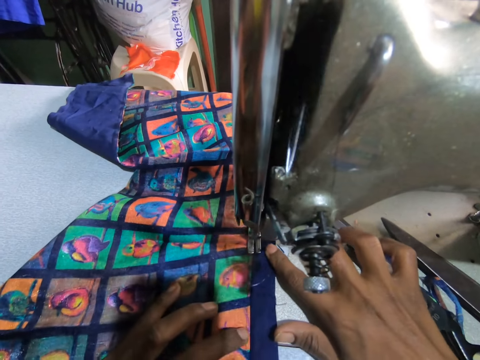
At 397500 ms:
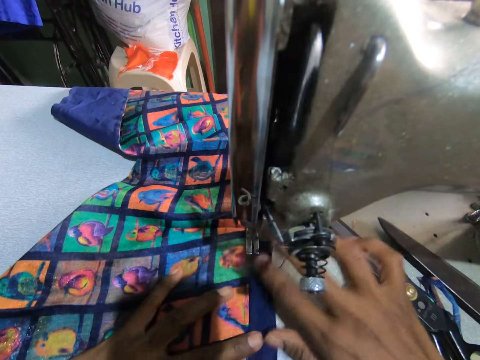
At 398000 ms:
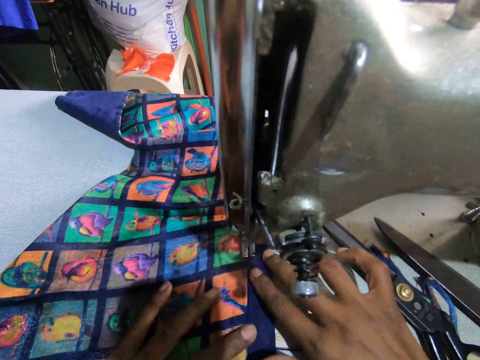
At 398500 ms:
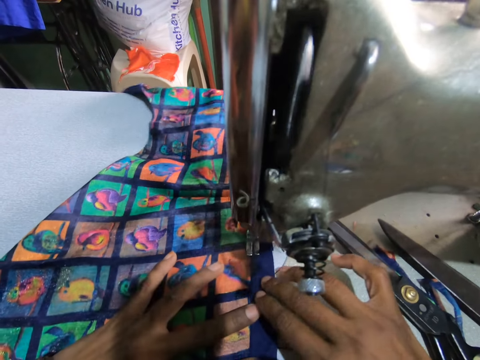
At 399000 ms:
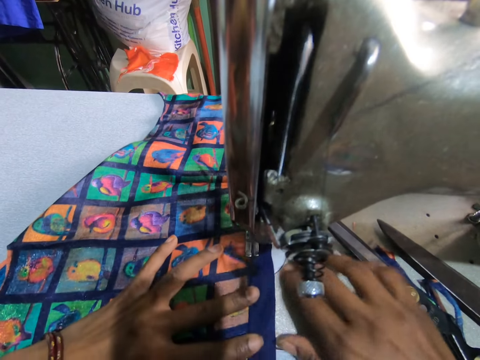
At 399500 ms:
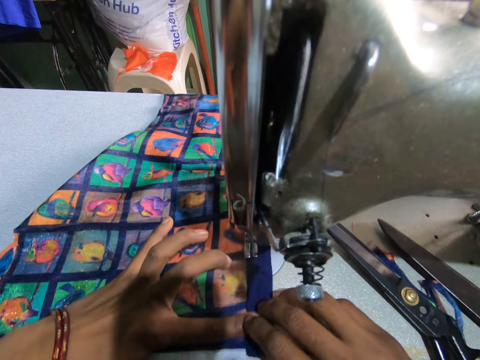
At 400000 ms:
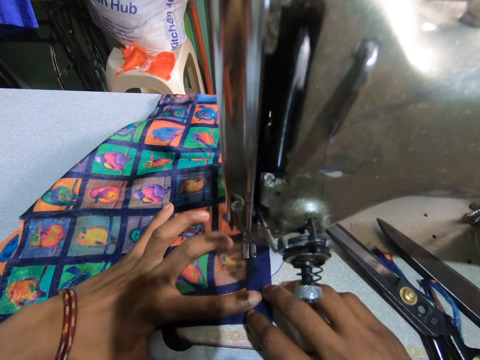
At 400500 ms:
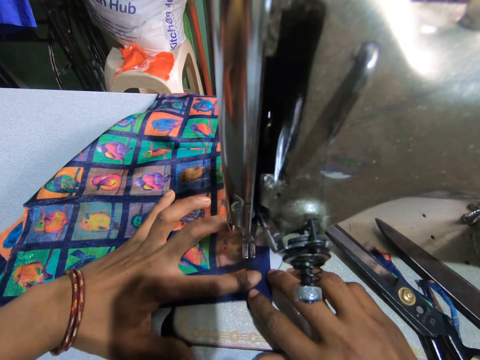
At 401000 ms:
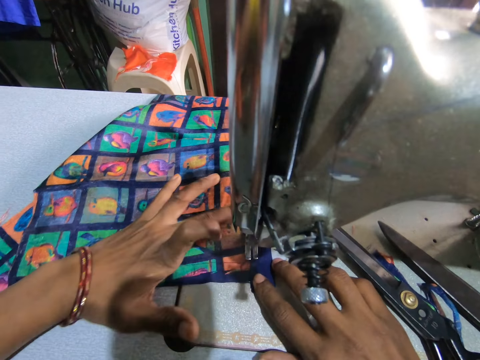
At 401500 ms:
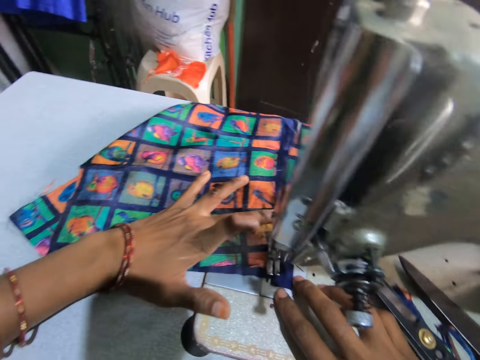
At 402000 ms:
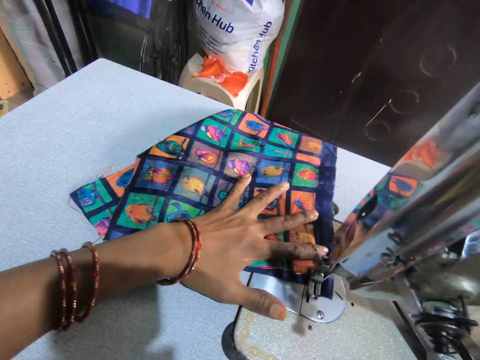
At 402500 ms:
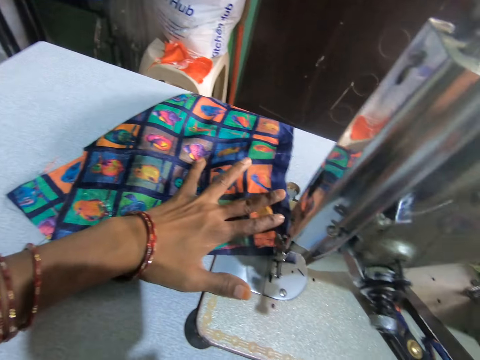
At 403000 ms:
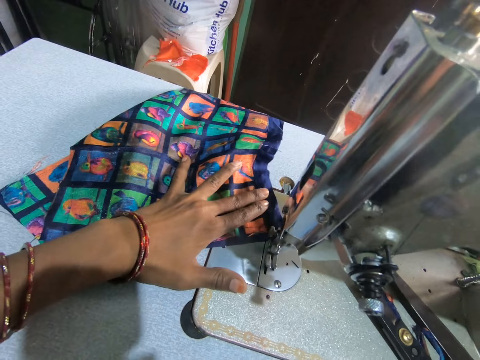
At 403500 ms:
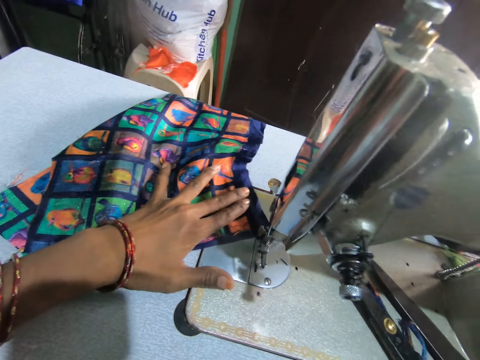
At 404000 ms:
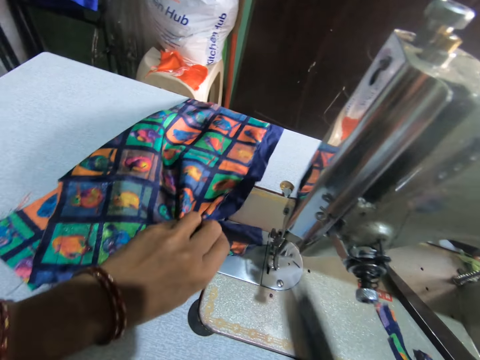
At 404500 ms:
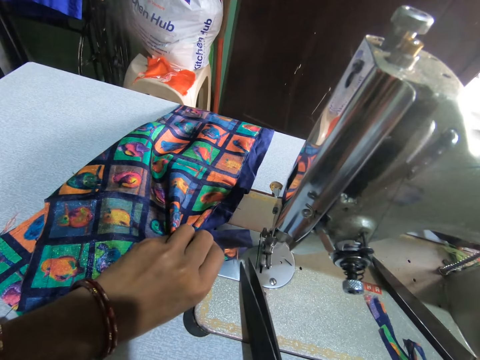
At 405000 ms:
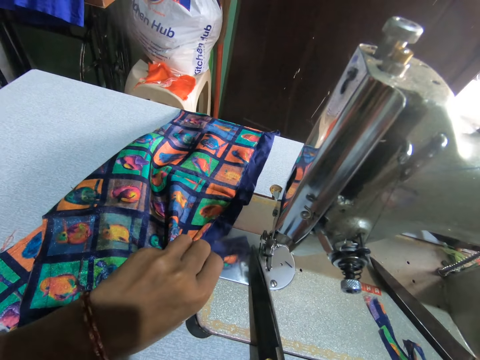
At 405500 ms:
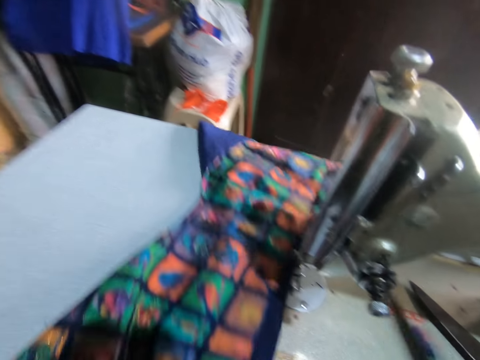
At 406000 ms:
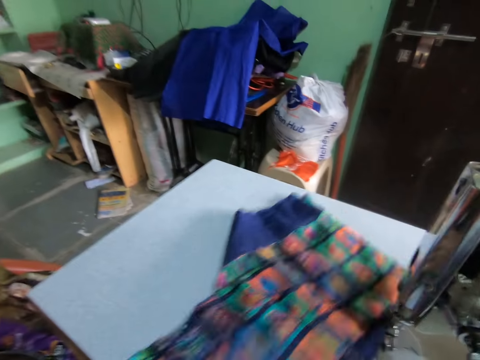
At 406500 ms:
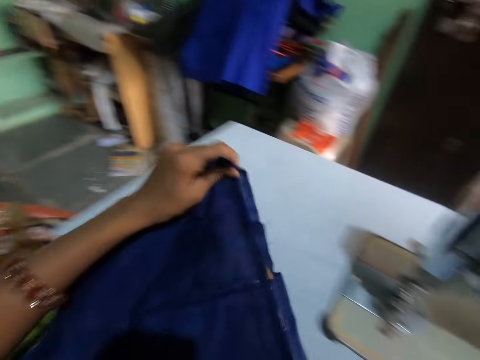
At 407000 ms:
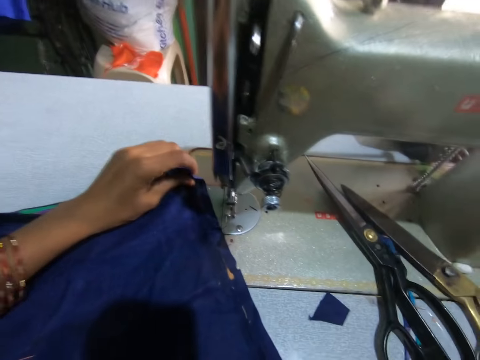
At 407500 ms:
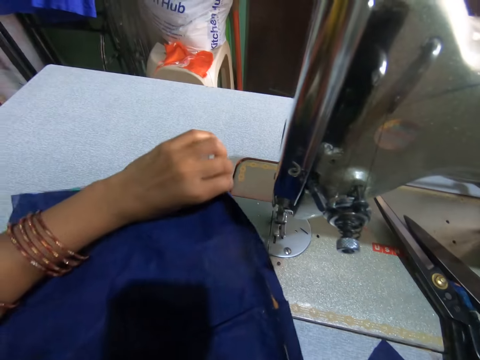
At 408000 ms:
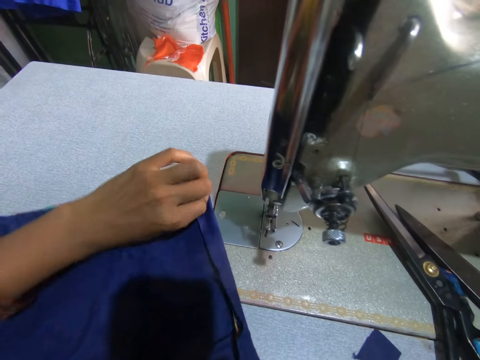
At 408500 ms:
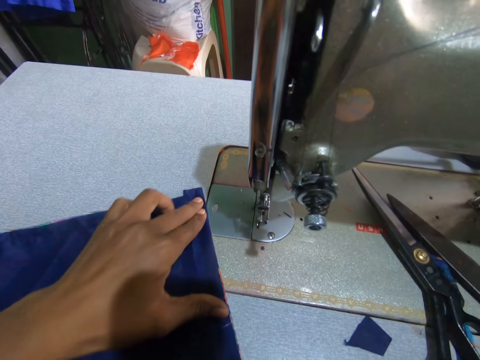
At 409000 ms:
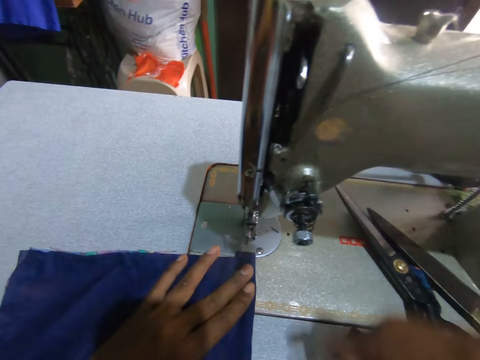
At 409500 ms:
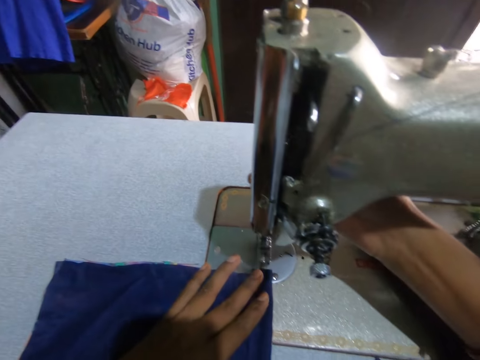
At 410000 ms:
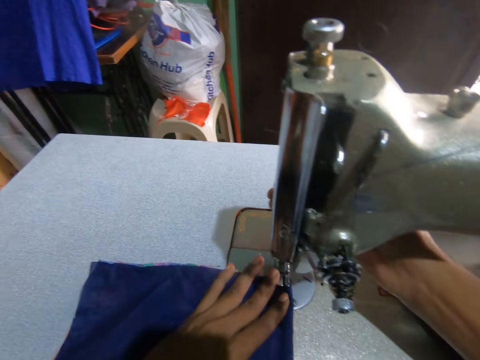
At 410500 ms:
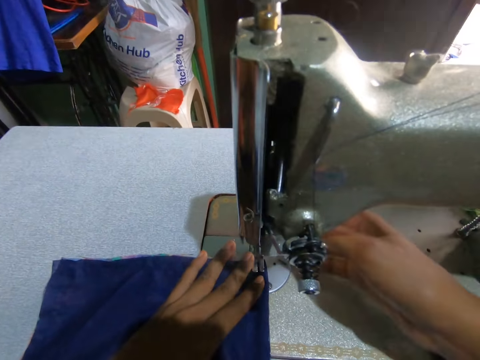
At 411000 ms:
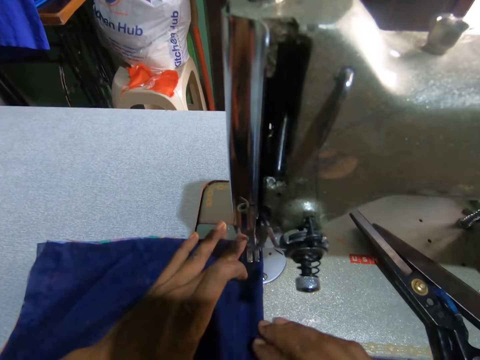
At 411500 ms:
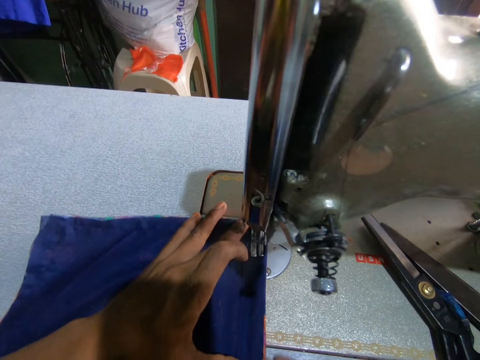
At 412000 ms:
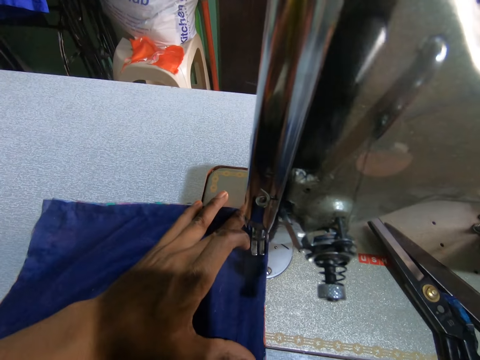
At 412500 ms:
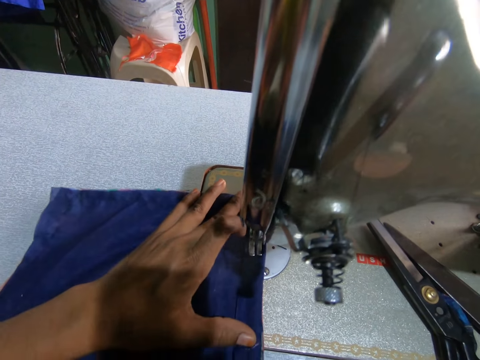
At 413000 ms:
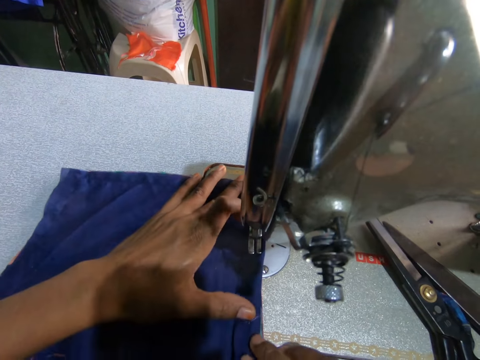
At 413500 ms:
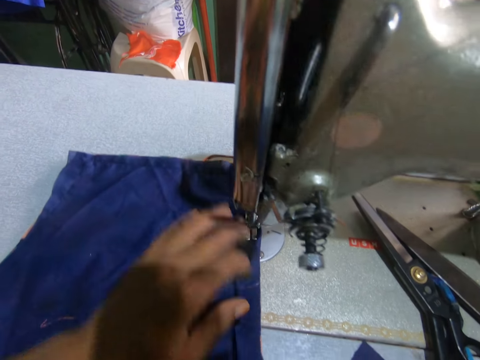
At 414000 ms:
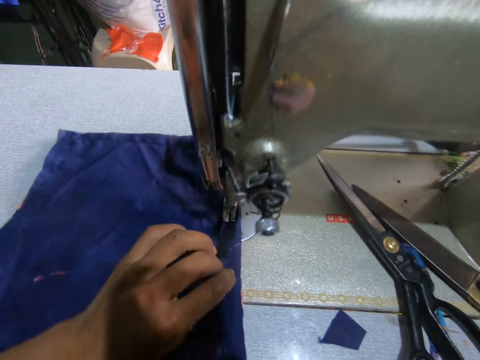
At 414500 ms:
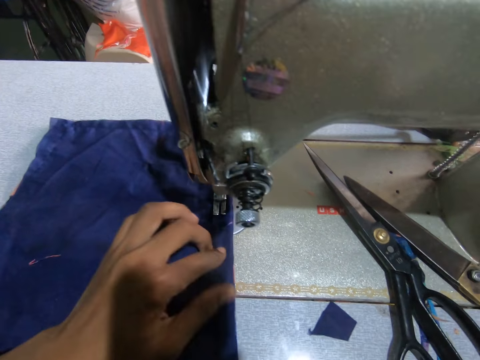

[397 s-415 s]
The camera wearer cuts a thread with scissors. They move a material on the sewing machine with a hand, and put down the material on the sewing machine. They move a presser ball lifter with a hand. They sew the materials with the sewing machine.

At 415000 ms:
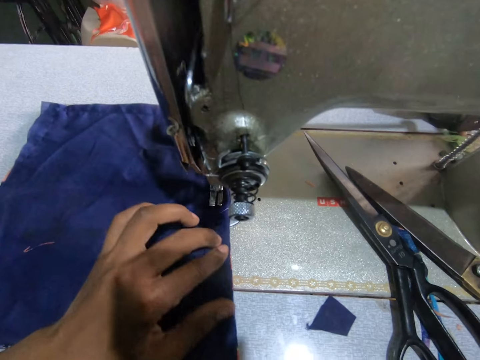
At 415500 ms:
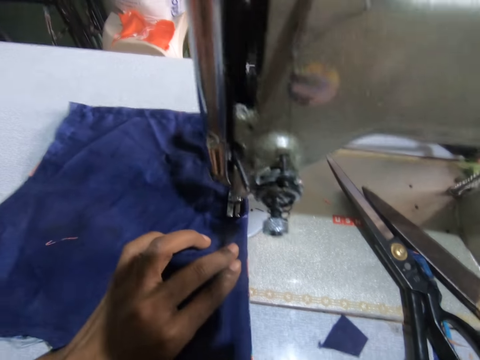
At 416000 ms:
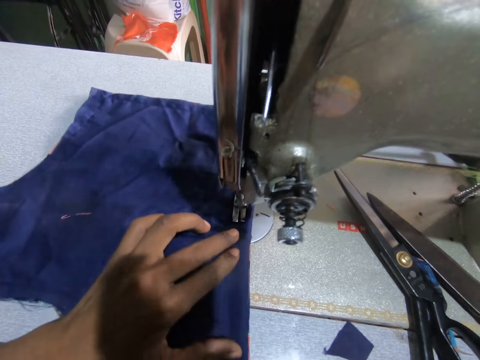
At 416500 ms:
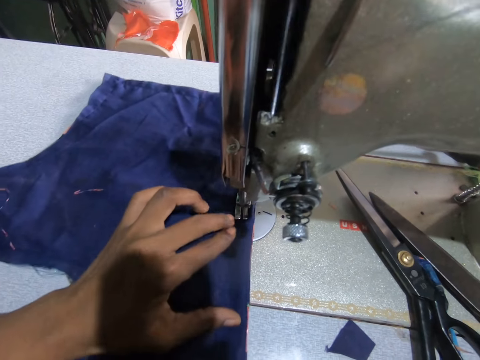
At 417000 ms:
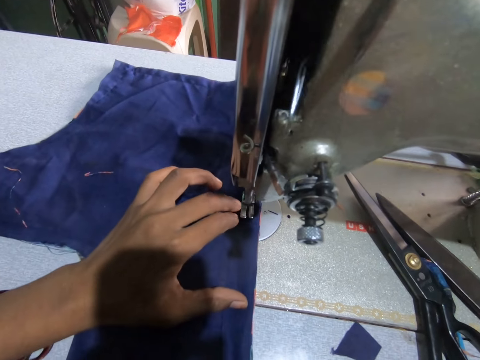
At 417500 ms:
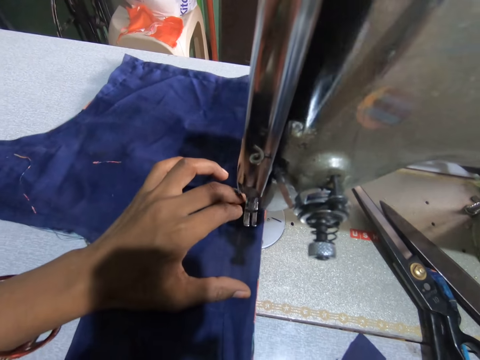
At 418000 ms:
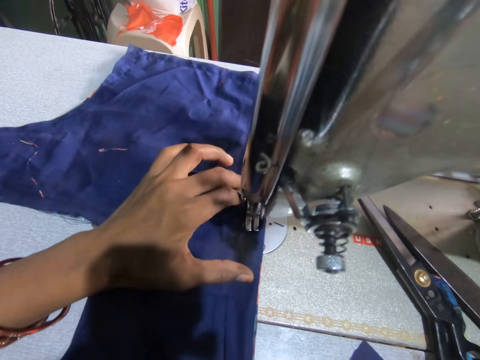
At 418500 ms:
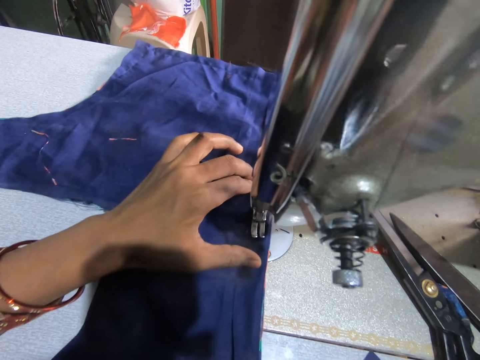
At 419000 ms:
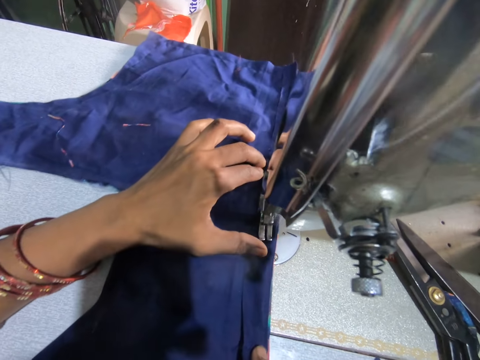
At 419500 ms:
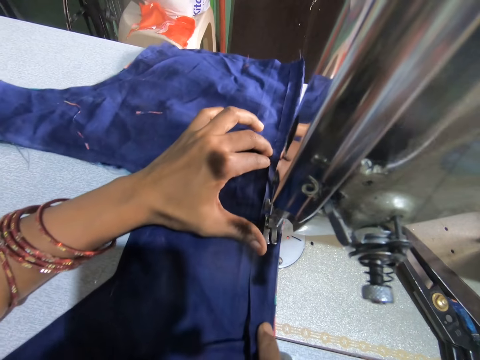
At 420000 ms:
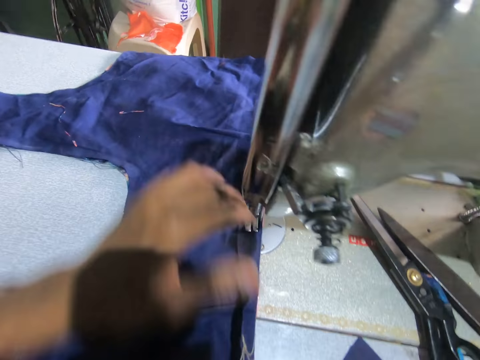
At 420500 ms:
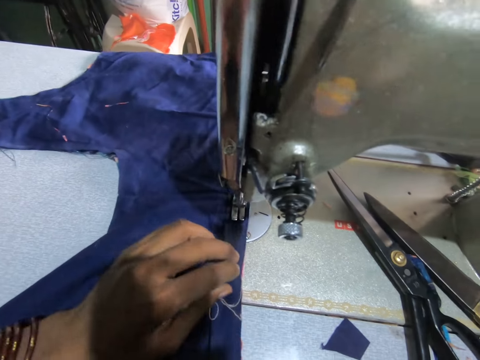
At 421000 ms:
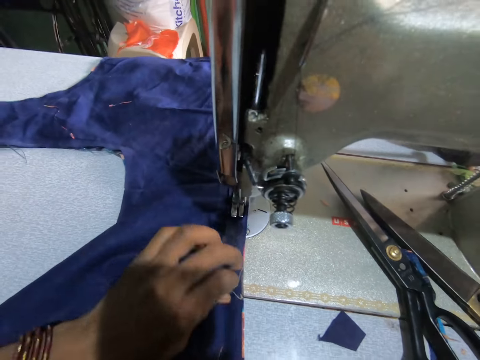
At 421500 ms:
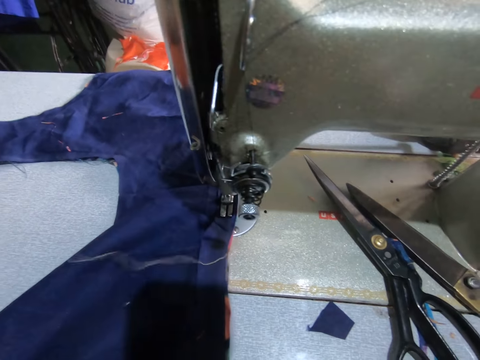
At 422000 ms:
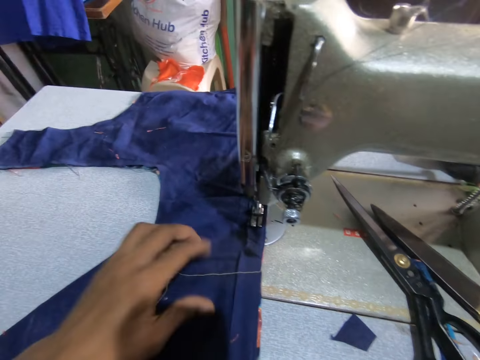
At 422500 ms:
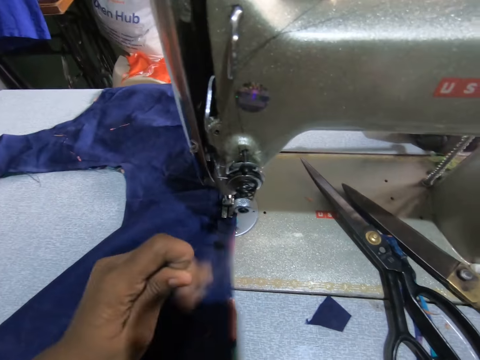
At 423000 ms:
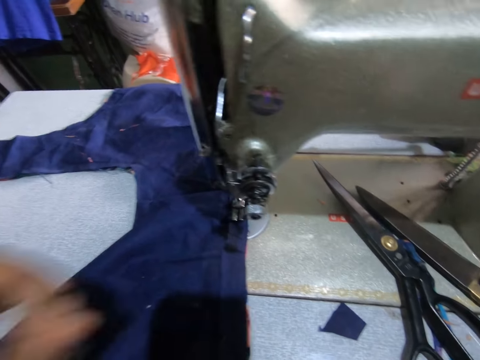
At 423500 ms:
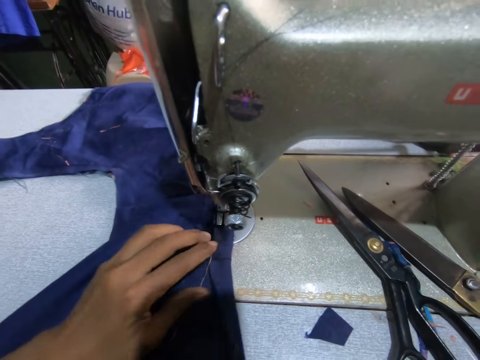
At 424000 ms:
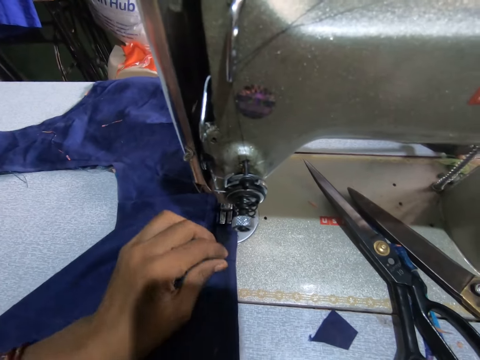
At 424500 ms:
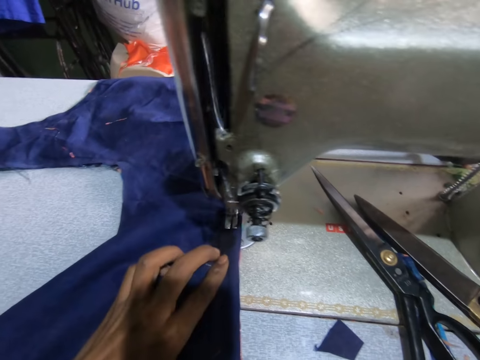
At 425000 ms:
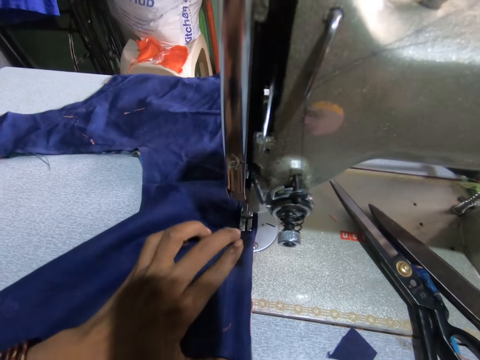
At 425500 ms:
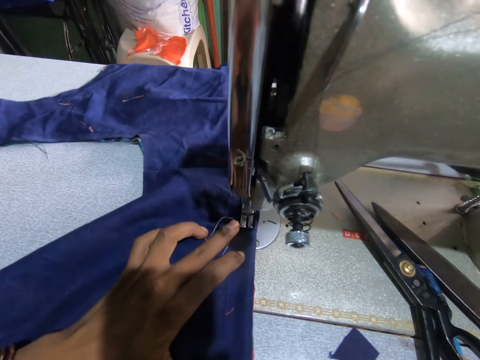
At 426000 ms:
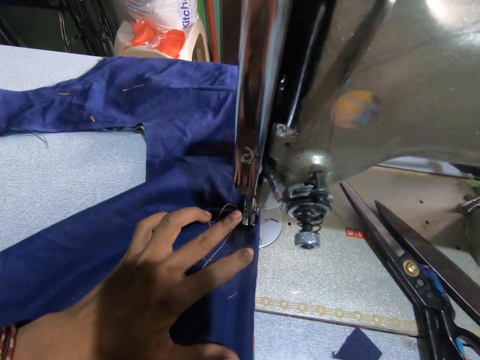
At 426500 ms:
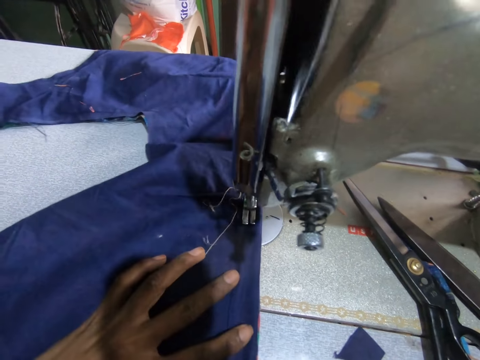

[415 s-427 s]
The camera wearer pulls a thread with a hand. They cut the thread with a hand. They remove the thread from the cloth. They sew materials with a sewing machine.
